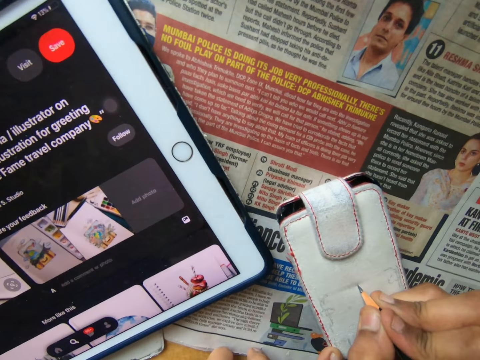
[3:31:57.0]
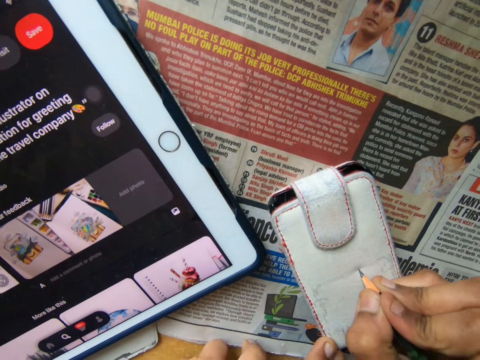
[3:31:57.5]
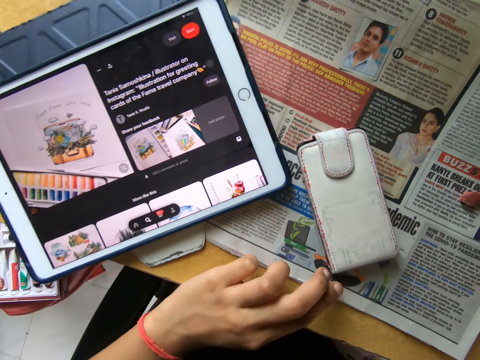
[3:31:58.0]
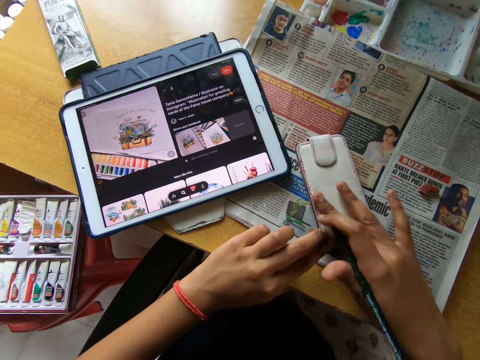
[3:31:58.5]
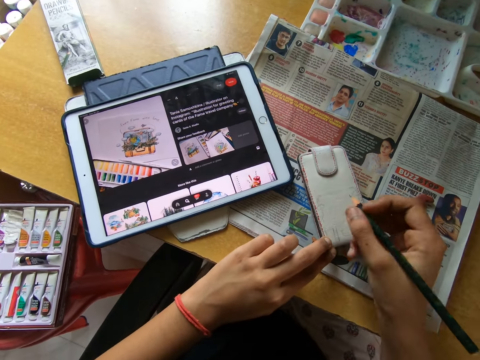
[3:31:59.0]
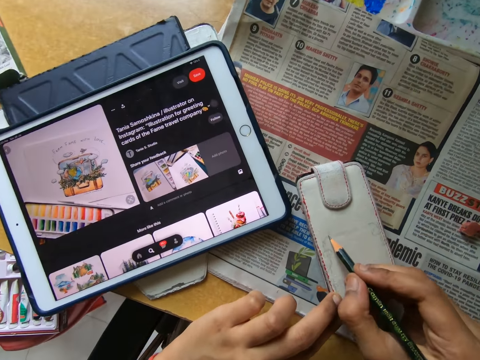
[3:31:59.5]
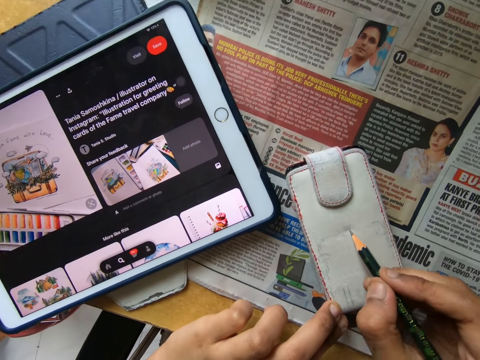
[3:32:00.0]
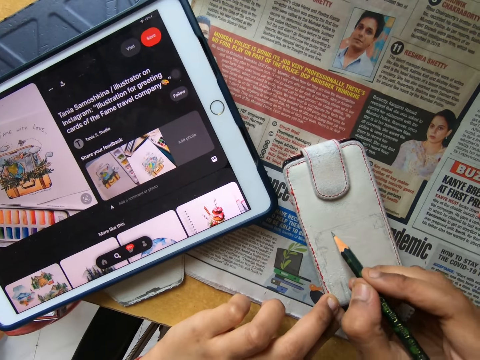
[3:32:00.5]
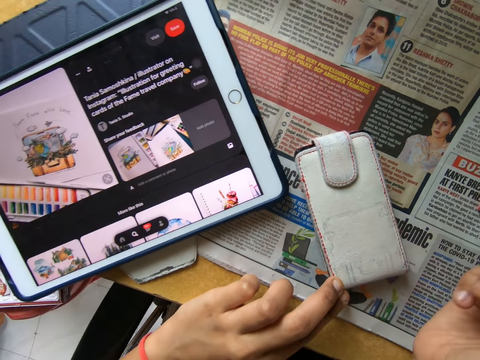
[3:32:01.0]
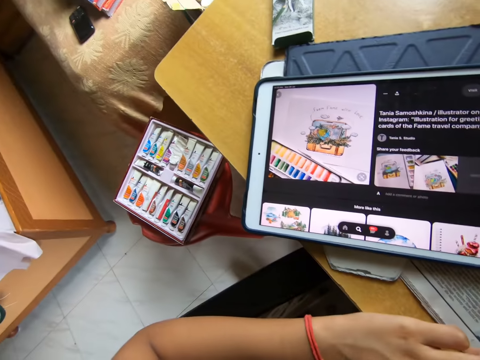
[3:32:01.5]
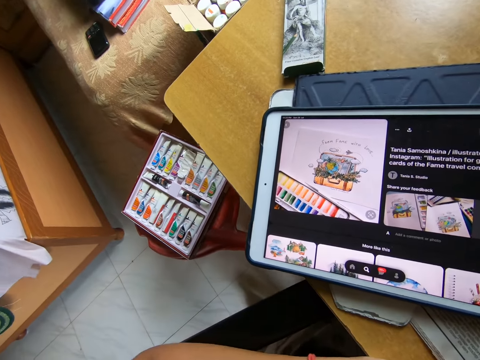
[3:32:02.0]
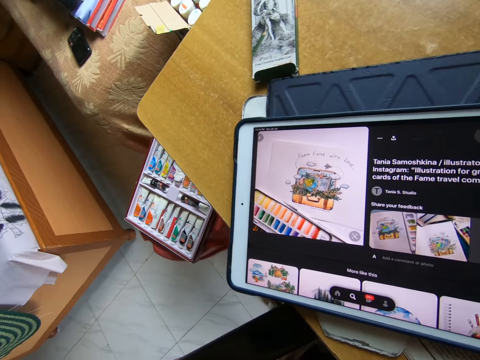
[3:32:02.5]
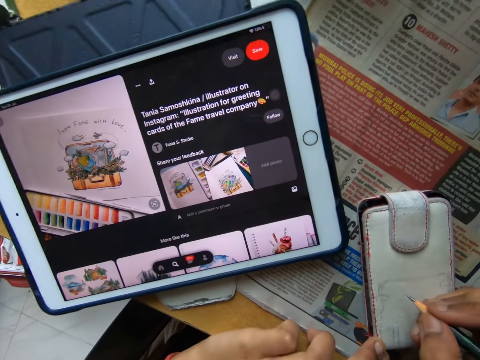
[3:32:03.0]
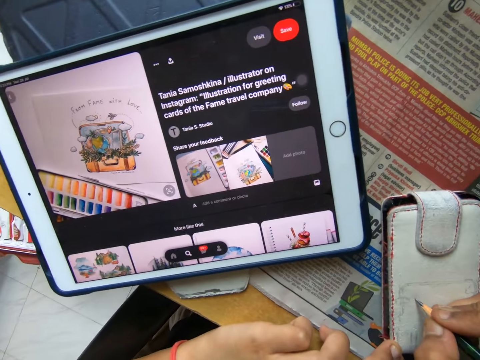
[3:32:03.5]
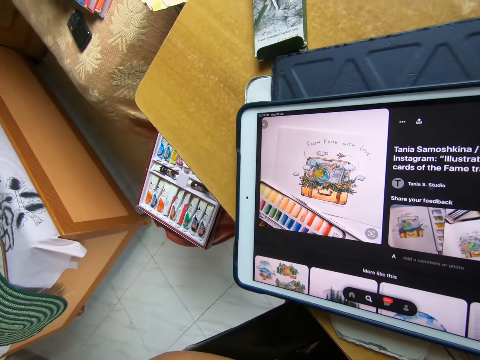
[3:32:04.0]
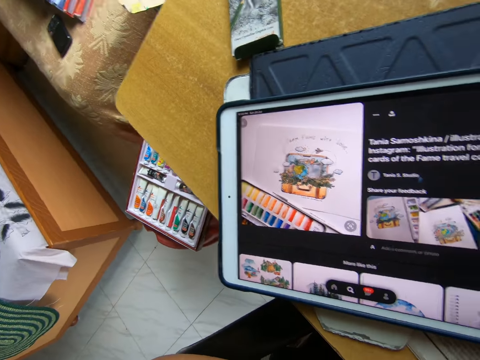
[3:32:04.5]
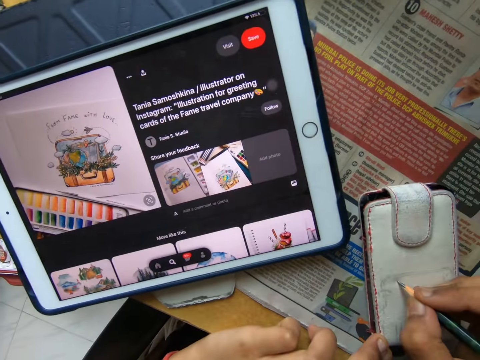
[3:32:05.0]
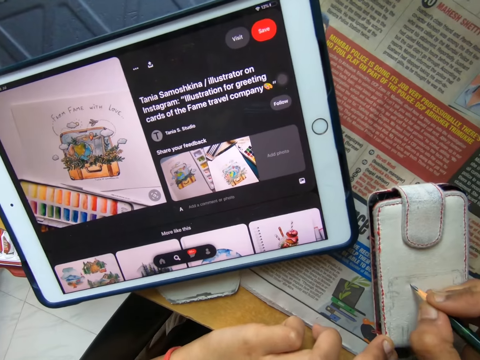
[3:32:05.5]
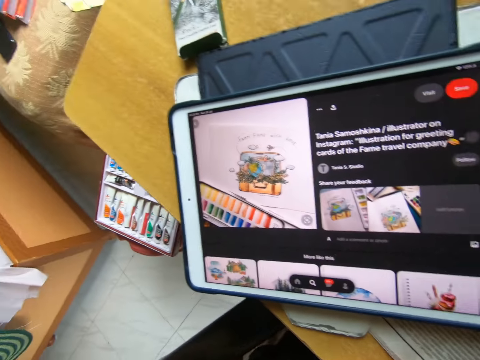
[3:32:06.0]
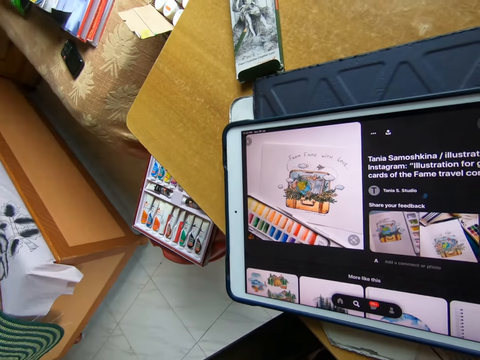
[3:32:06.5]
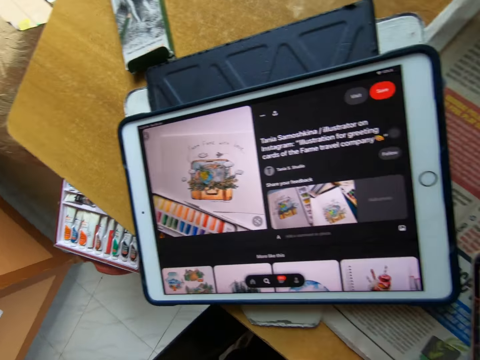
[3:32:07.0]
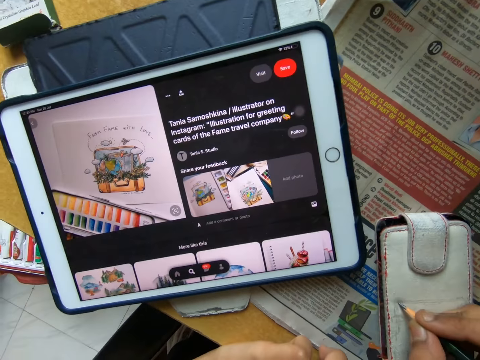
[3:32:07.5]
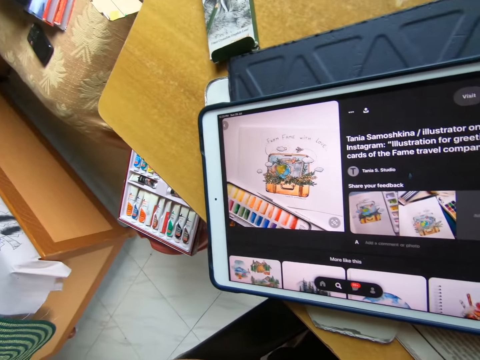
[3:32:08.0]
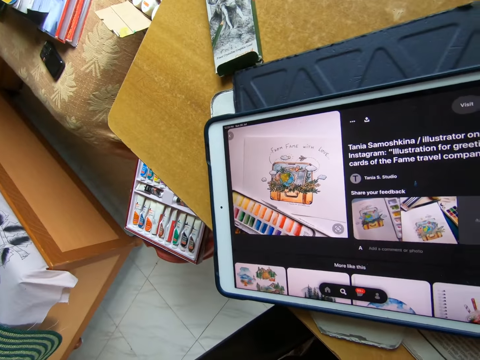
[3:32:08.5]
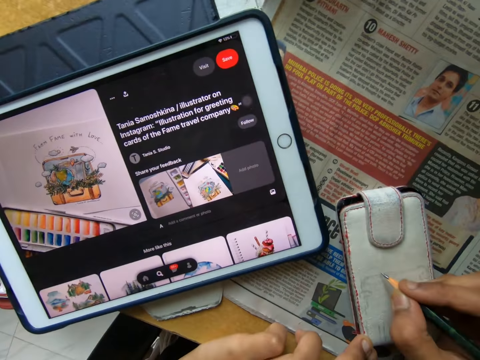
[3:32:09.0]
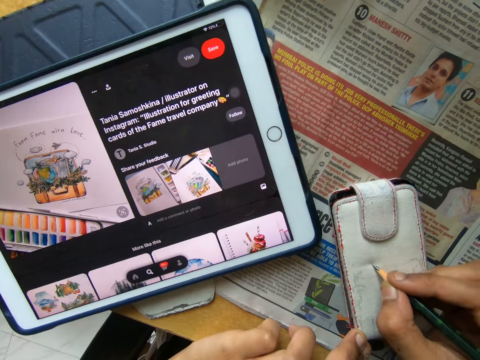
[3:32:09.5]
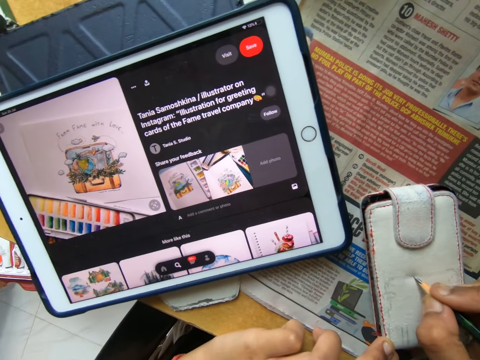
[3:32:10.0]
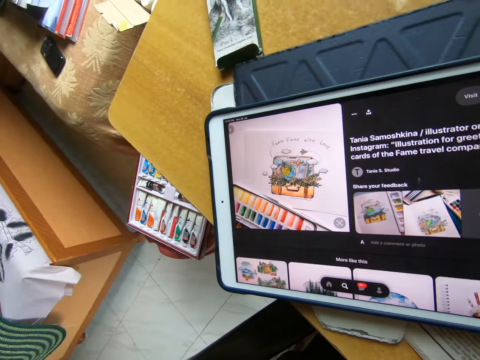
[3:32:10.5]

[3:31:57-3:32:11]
The camera wearer pulls the pencil off the wallet. He clears the wallet with his hand. He draws the wallet with the pencil. He looks at the tablet. He sketches on the phone casing or wallet on the table with the pen in his right hand. He stares at the image in the tablet on the table. He sketches on the phone casing on the table with the pen in his right hand. He stares at the image in the tablet on the table. He sketches on the phone casing on the table with the pen in his right hand. He stares at the image in the tablet on the table. He sketches on the phone casing on the table with the pen in his right hand.

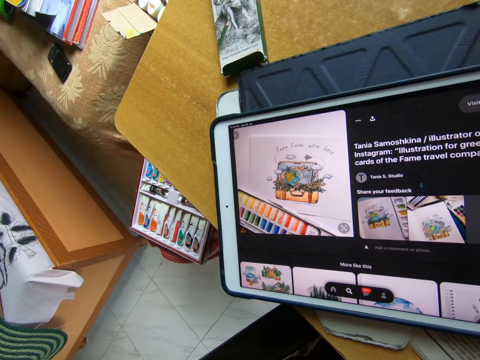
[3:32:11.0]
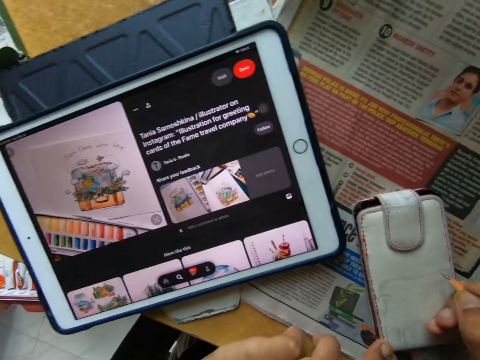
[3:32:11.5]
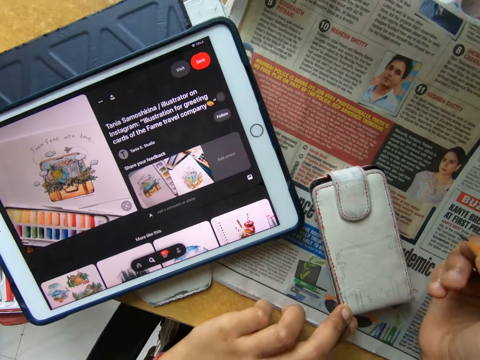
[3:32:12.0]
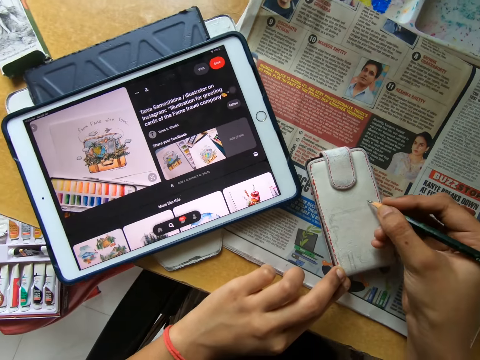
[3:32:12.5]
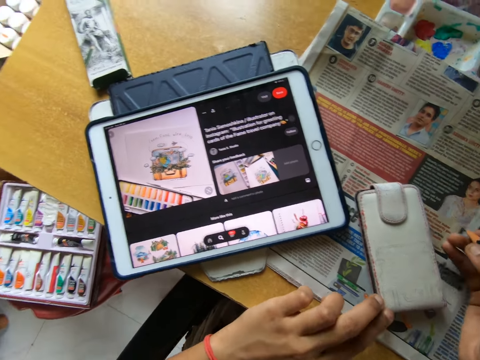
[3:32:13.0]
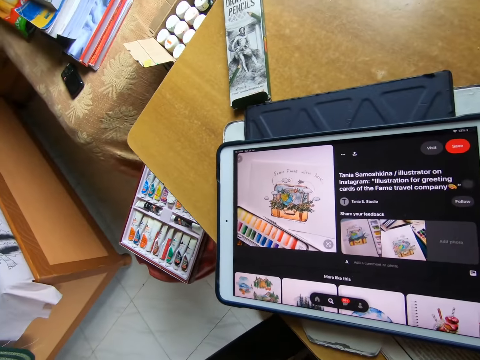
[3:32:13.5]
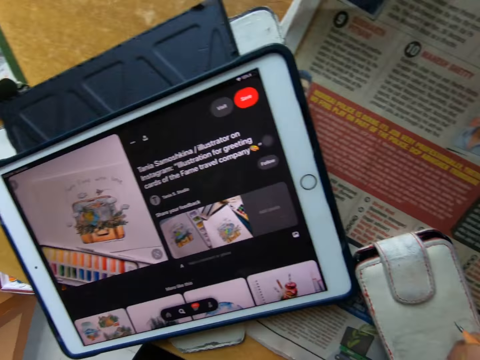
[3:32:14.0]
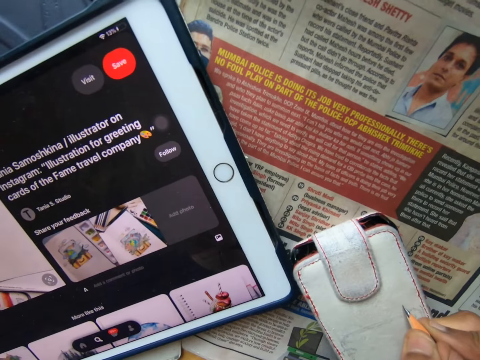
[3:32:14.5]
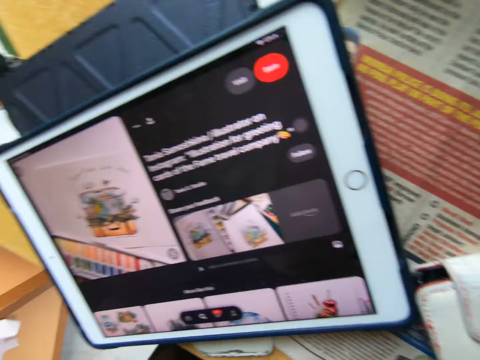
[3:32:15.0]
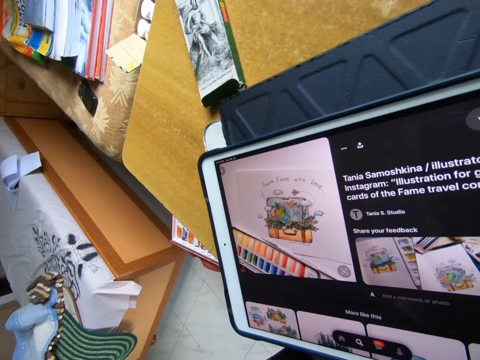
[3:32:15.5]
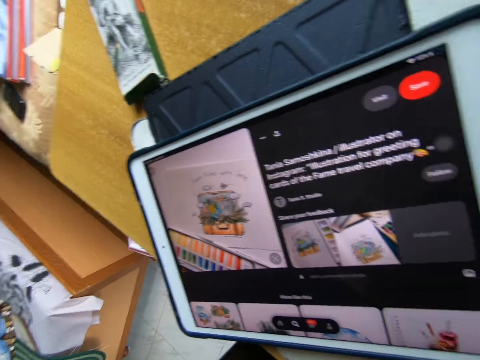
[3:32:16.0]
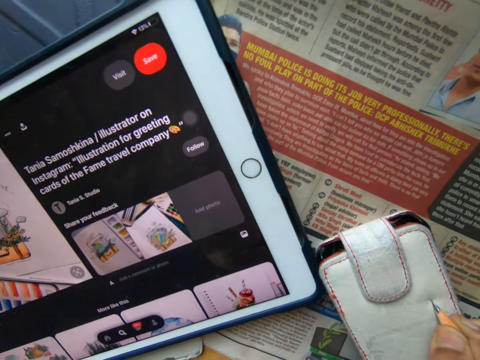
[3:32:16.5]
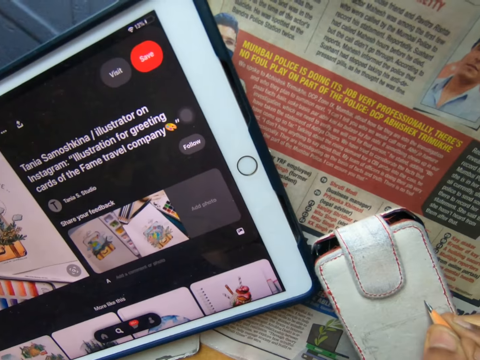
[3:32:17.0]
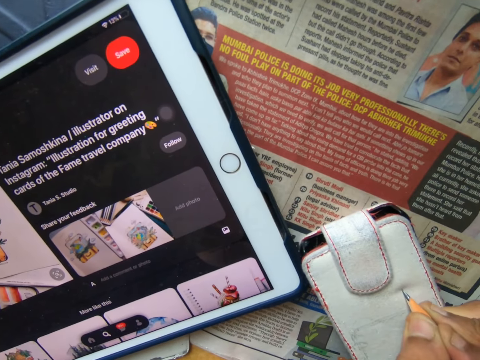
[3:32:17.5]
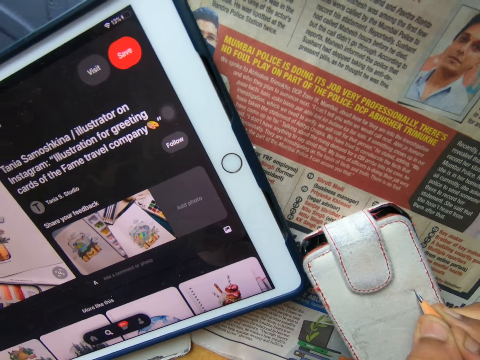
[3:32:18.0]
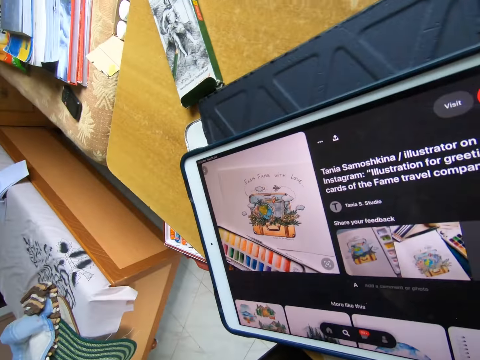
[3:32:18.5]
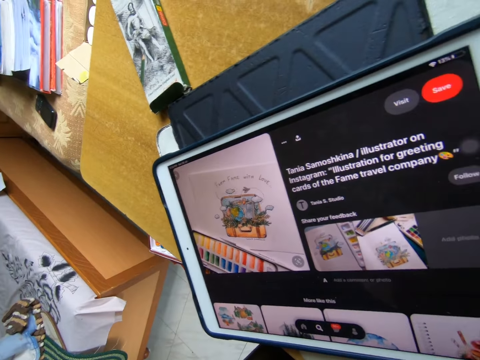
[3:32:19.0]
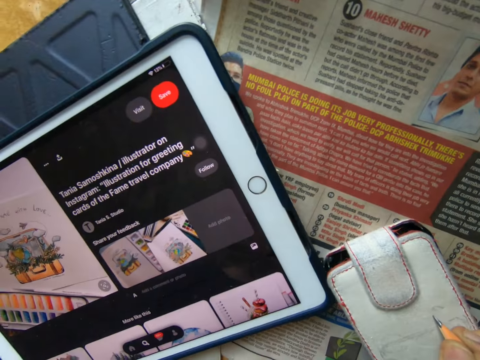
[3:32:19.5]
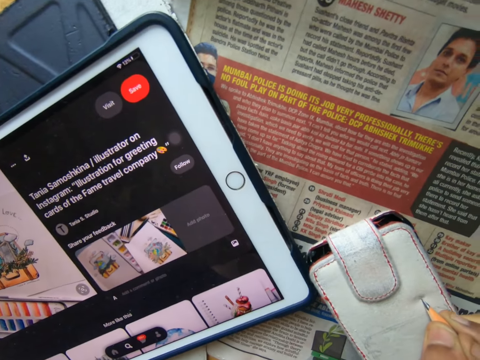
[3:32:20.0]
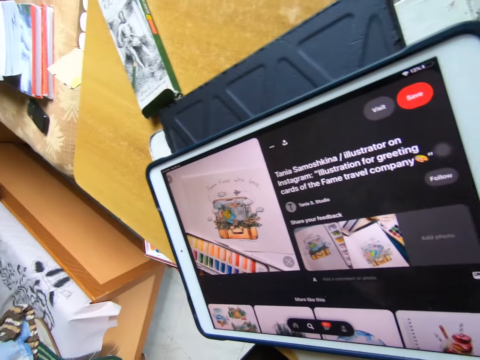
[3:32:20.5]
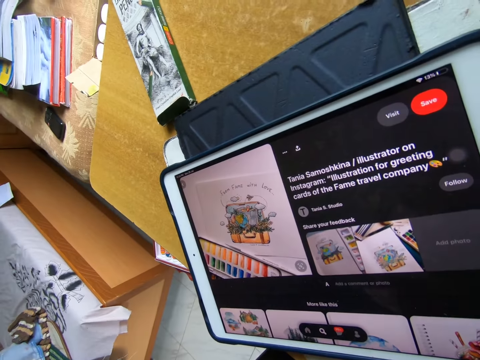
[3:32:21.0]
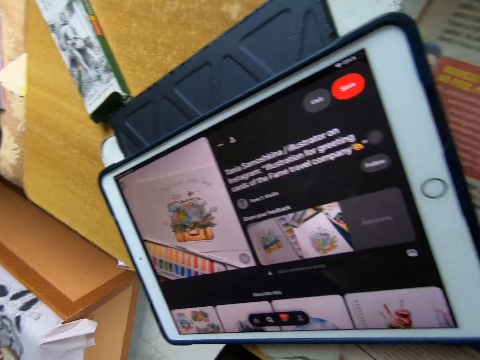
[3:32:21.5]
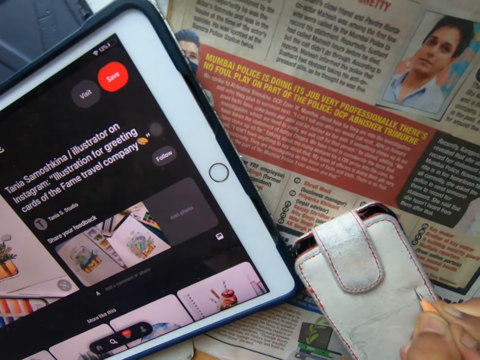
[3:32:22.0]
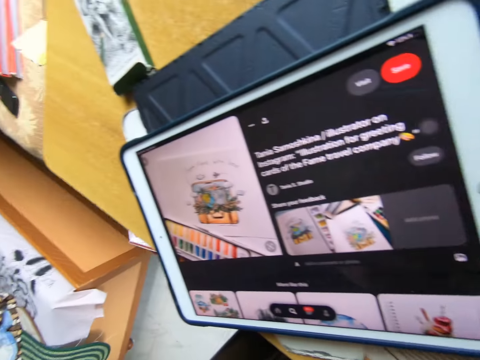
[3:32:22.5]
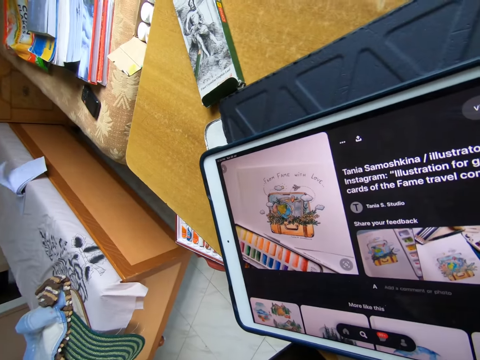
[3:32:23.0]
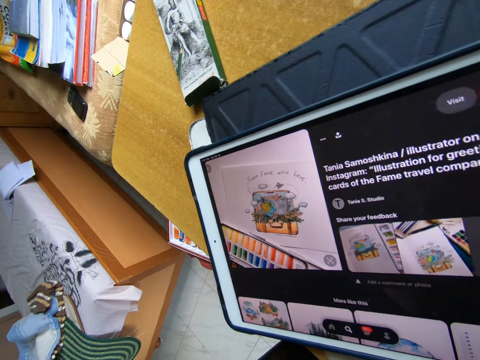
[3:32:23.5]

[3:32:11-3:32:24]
The camera wearer stares at the image in a tablet on the table and sketches on the phone casing on the table with the pen or pencil in his right hand. He looks at something. He moves the pencil close to something. He stares at the image in a tablet on the table and sketches on the phone casing on the table with the pen in his right hand. He stares at the image in a tablet on the table and sketches on the phone casing on the table with the pen in his right hand. He stares at the image in a tablet on the table and sketches on the phone casing on the table with the pen in his right hand. He stares at the image on the tablet on the table and sketches on the phone casing on the table with the pen in his right hand. He stares at the image on the tablet on the table.
